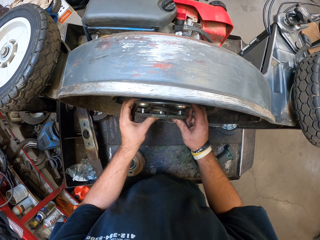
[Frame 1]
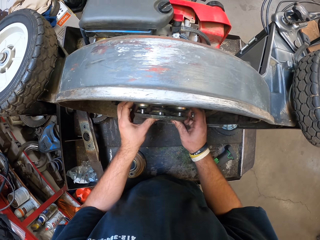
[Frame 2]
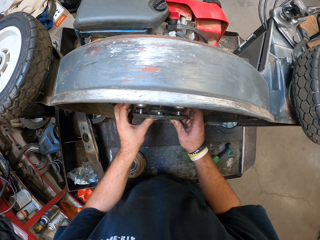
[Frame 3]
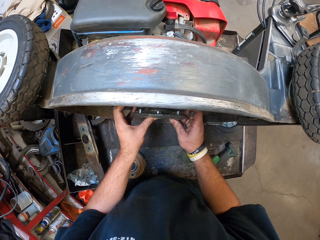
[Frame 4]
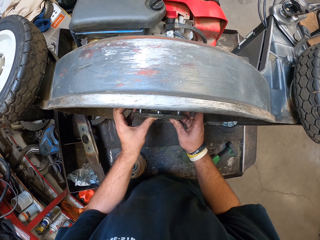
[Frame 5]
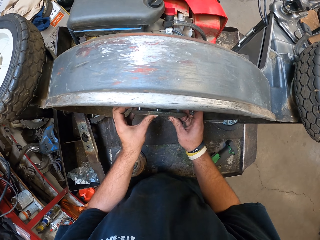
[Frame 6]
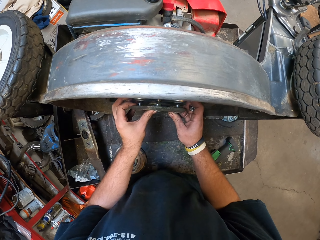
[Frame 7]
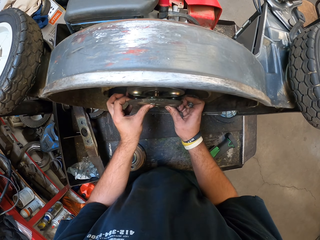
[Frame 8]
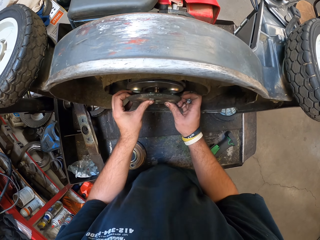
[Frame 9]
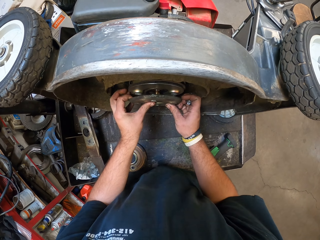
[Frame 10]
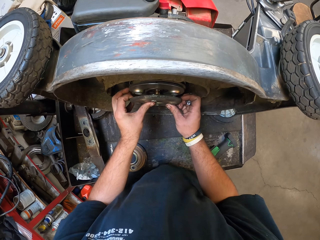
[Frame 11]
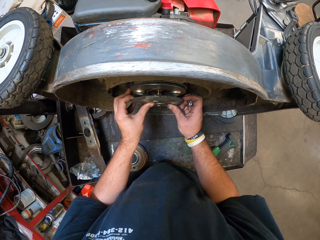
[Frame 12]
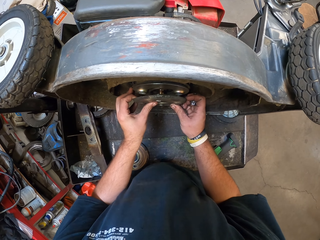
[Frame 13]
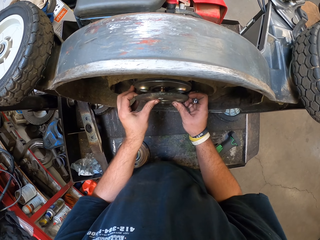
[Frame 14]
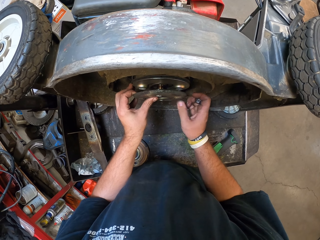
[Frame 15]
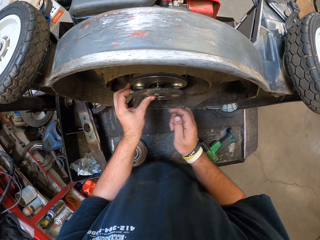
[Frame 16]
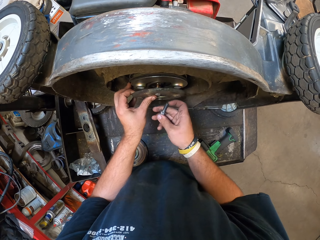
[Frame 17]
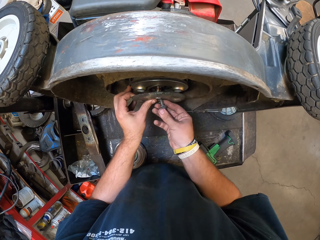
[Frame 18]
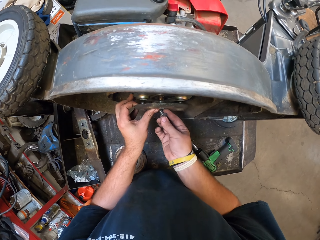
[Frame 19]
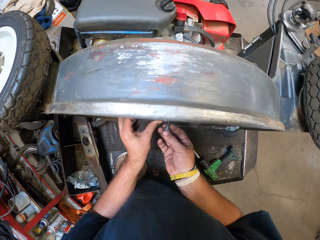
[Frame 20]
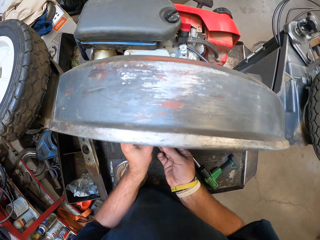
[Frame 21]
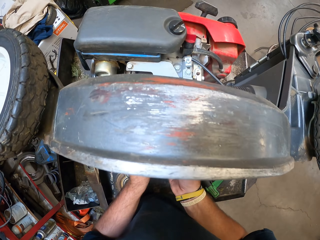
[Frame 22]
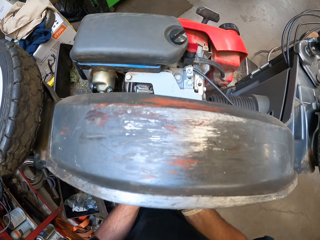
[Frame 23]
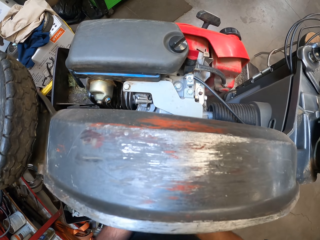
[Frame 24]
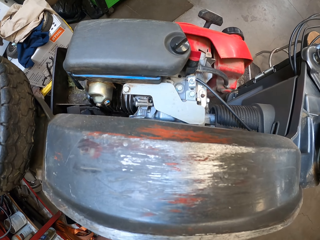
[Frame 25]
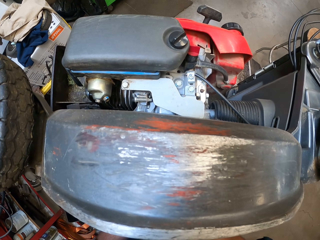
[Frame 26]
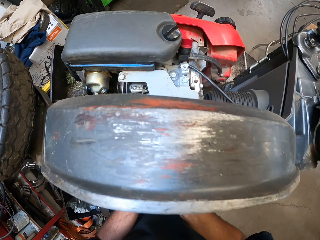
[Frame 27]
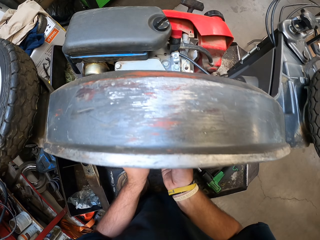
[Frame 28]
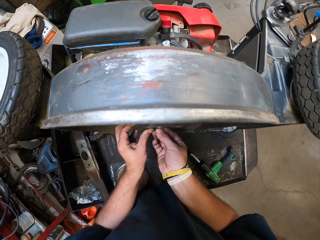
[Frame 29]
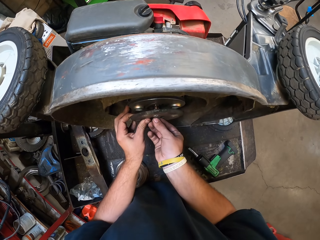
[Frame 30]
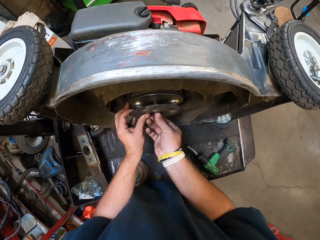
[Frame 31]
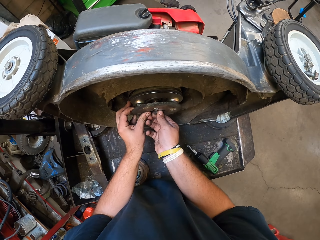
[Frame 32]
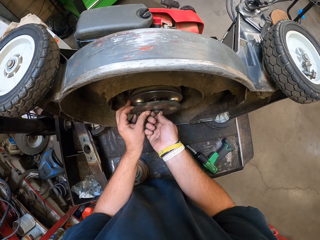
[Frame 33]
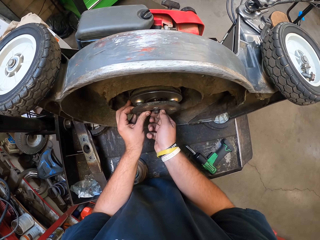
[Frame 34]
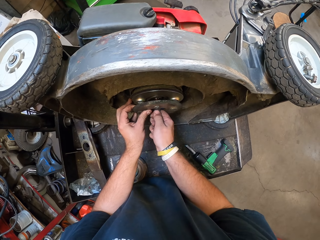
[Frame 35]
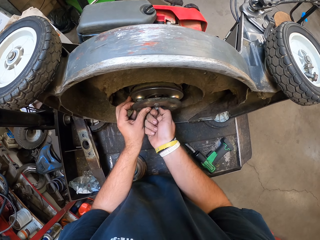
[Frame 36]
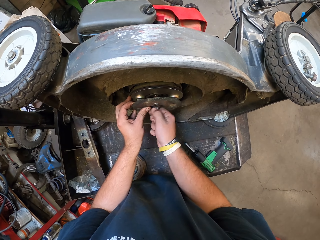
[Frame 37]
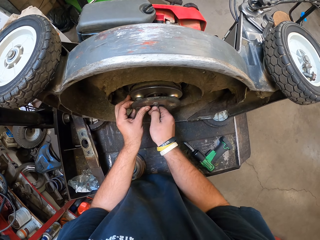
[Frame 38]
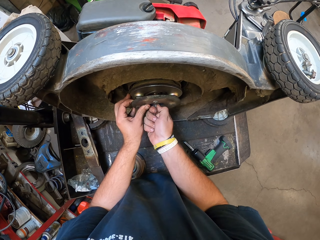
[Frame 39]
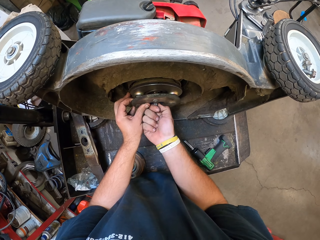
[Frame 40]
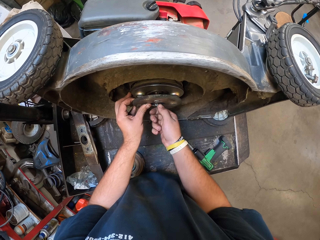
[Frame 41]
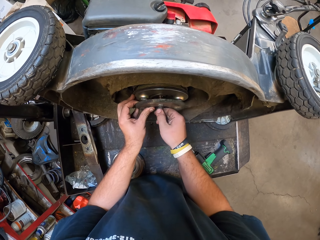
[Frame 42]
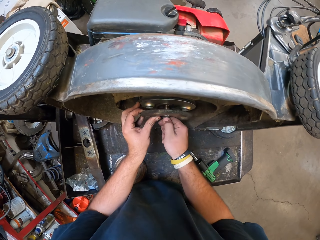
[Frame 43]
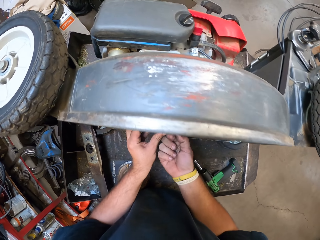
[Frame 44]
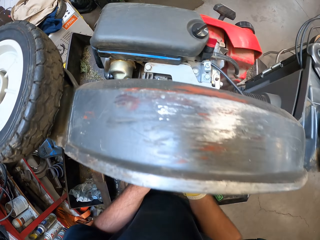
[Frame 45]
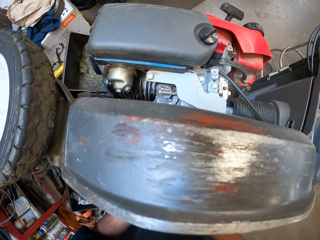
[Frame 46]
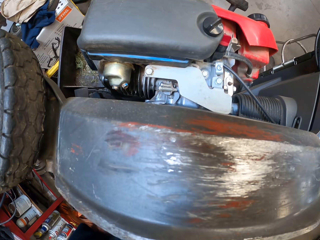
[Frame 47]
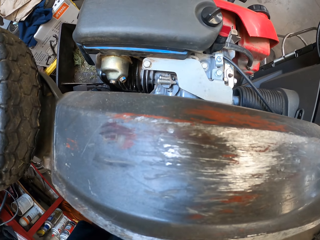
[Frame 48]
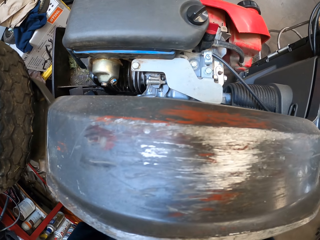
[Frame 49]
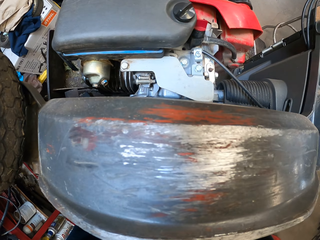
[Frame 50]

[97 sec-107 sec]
The camera wearer fixes back the round metals on the grass cutter. They fix the nut.

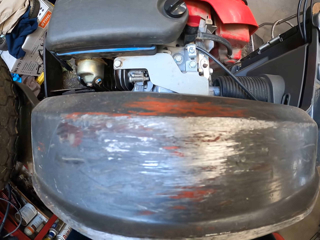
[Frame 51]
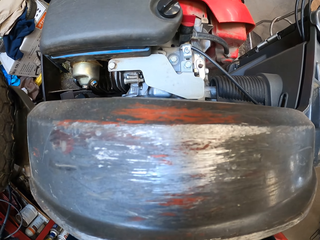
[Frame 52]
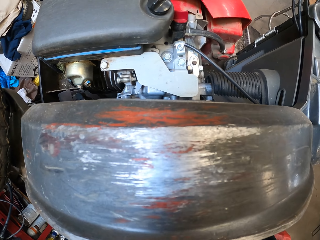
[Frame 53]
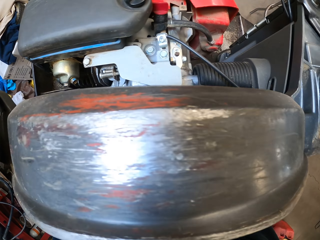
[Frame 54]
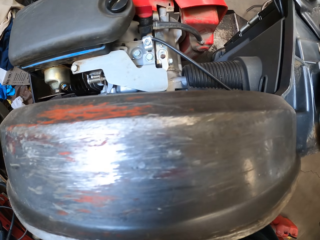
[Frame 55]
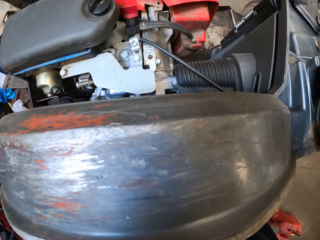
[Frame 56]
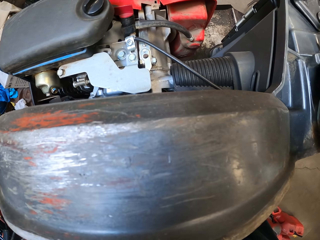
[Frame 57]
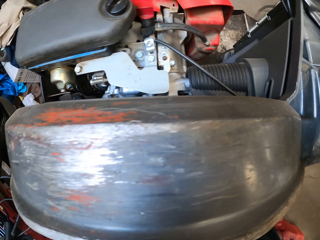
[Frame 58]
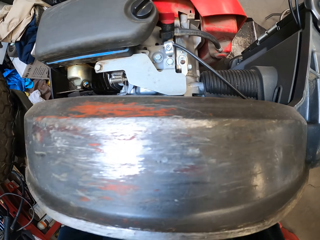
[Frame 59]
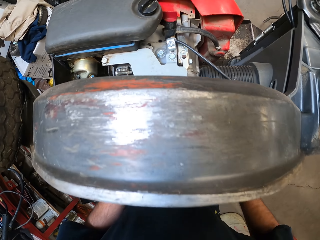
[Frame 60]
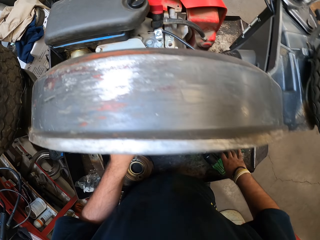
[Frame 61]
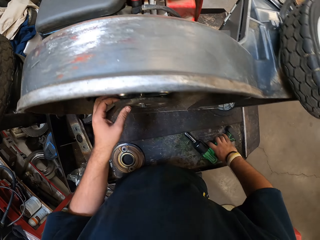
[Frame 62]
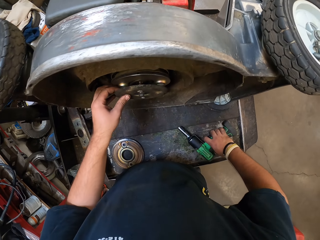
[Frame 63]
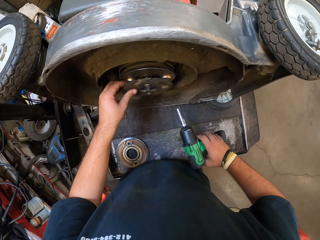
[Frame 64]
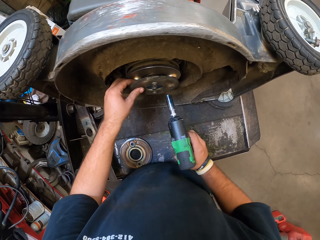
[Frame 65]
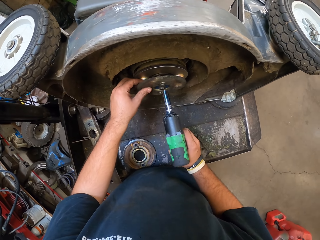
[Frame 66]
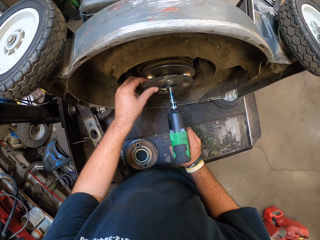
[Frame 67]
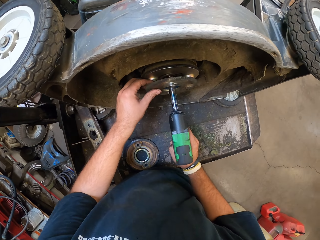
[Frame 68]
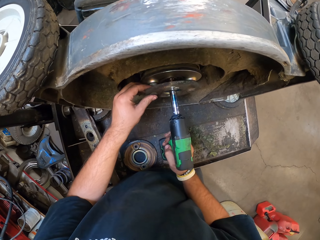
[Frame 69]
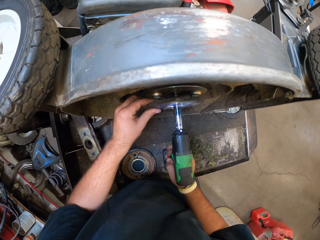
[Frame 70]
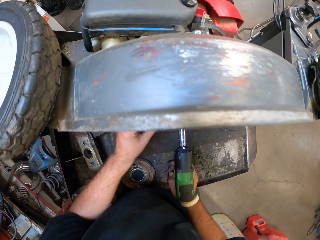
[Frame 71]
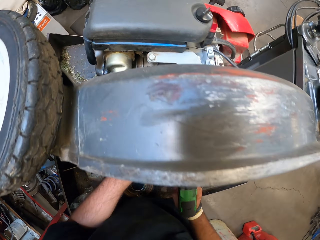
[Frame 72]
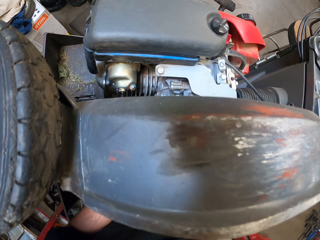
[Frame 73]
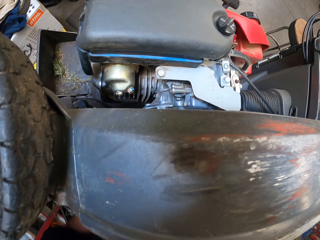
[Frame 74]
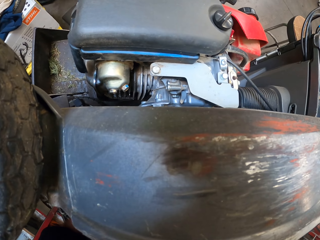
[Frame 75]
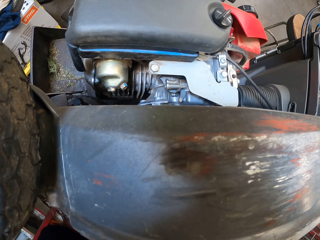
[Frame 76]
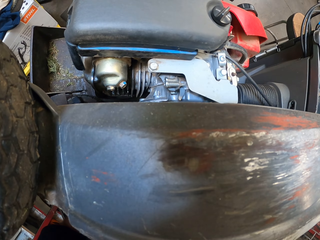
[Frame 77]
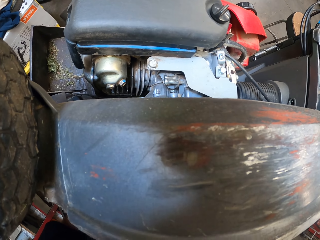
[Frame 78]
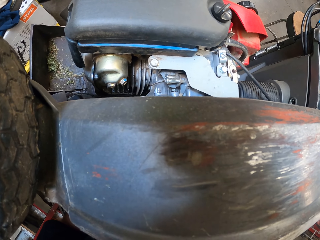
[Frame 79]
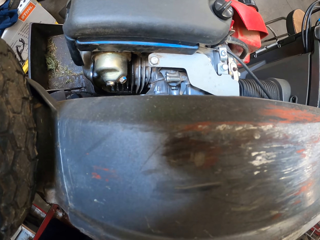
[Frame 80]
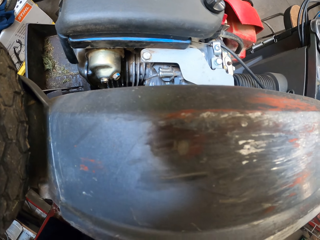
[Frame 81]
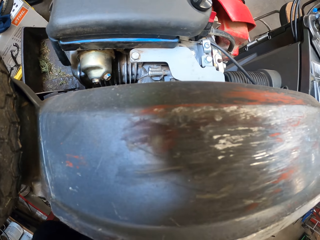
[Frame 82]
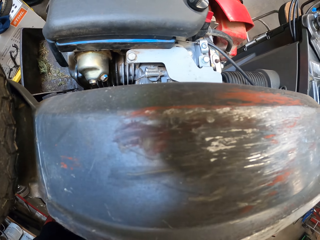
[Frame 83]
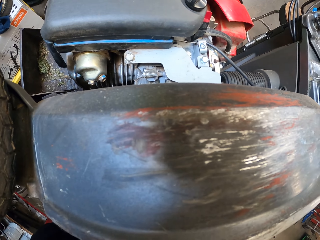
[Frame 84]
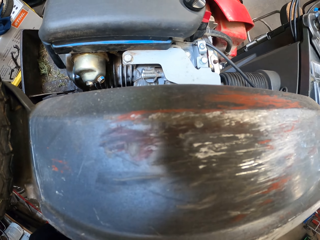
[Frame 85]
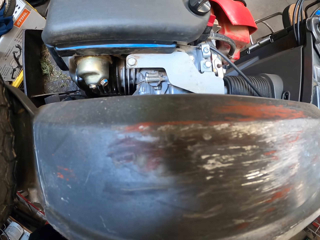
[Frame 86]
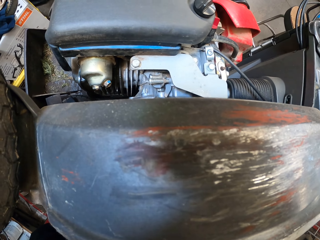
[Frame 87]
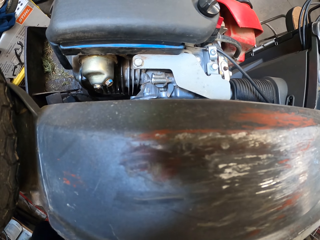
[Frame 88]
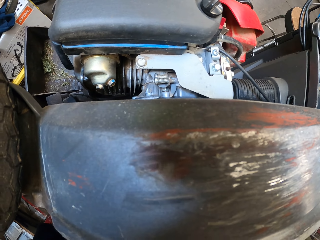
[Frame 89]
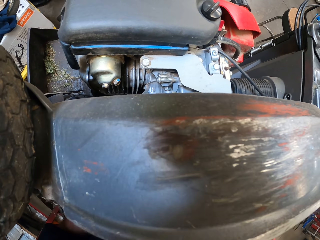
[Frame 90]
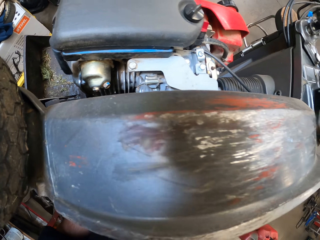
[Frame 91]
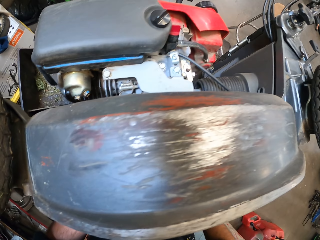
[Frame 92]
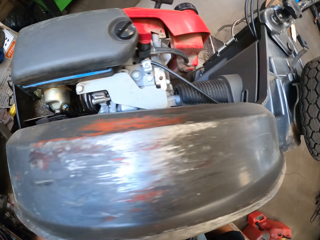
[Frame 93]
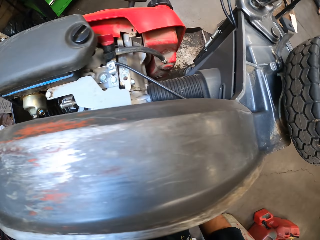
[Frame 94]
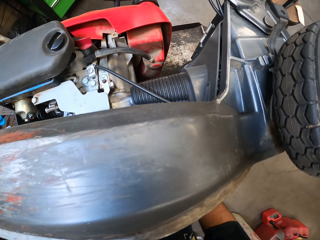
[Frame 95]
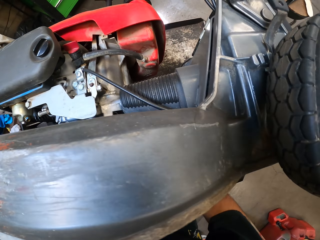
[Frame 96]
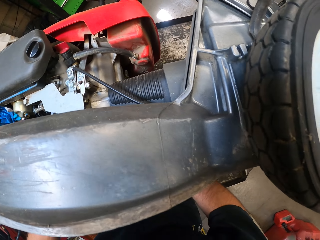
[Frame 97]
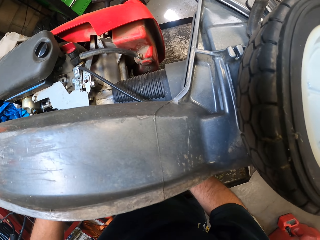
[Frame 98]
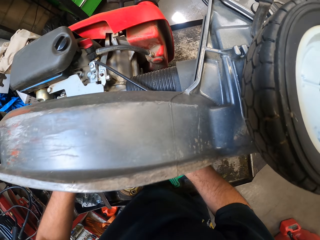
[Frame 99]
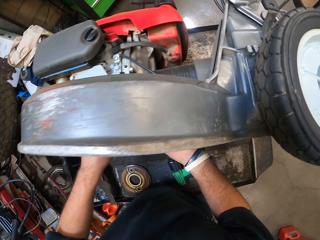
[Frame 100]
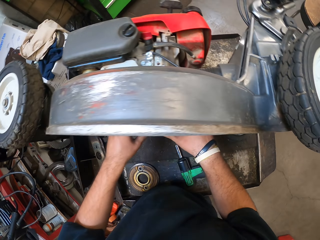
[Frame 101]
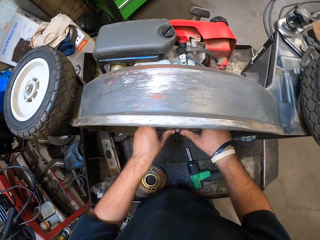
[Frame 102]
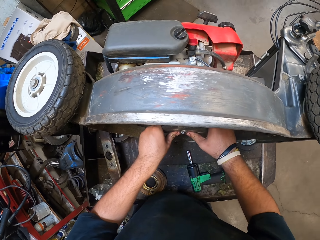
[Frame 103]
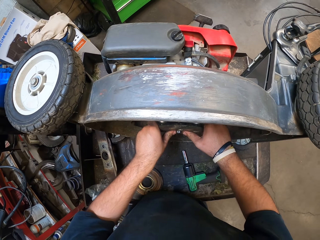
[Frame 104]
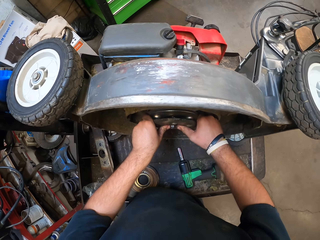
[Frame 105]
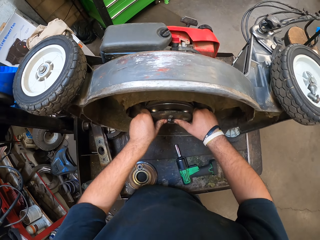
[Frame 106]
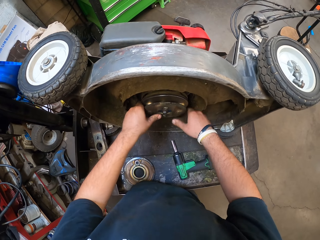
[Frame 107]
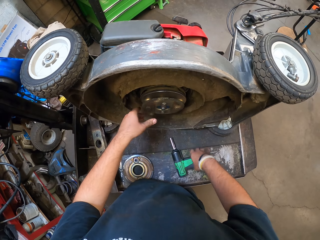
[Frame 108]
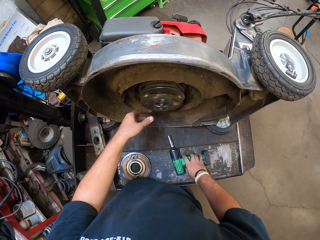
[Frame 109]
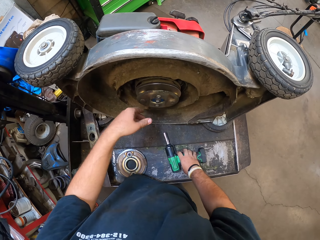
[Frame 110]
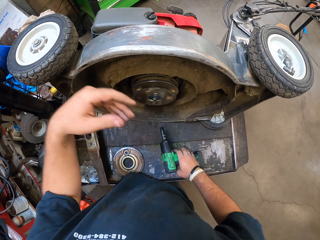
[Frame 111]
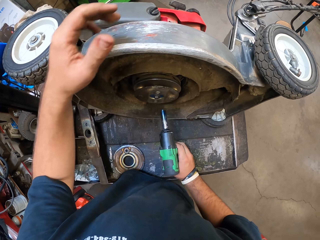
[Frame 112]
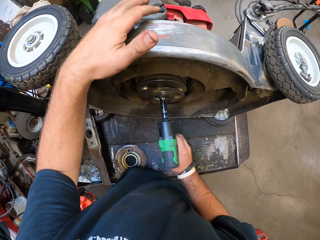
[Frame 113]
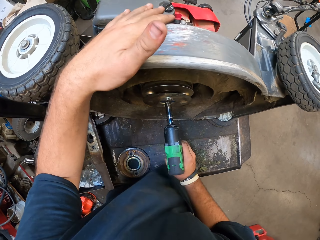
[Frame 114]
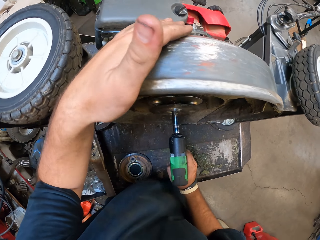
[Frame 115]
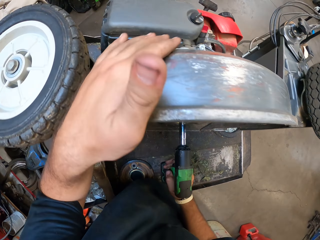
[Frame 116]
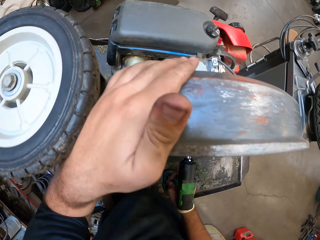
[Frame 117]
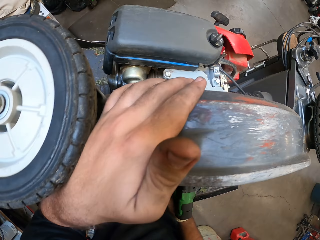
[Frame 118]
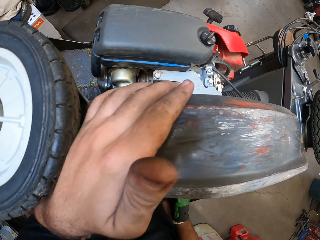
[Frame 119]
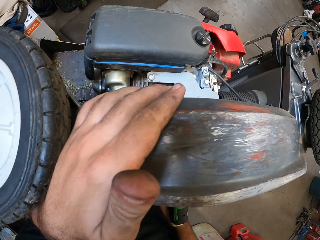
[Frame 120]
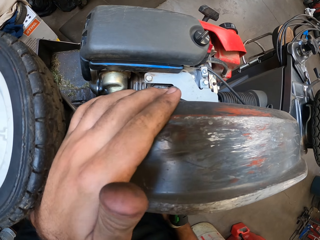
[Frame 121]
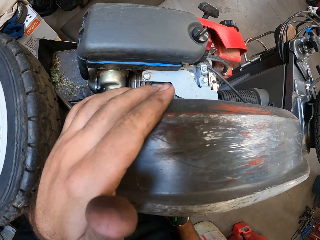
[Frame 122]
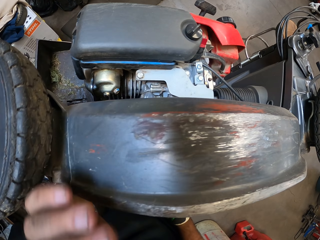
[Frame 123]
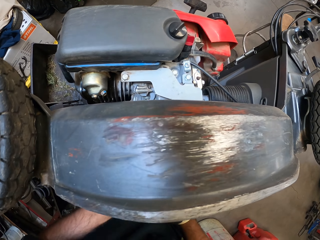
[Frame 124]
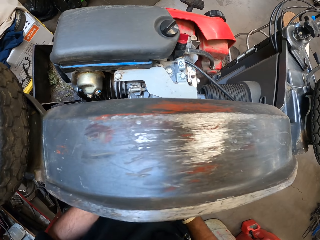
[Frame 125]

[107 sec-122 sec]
The camera wearer picks up the drilling machine. They tighten the nut. They pick up the drilling machine. They tighten the nut. They hold the front axle.
